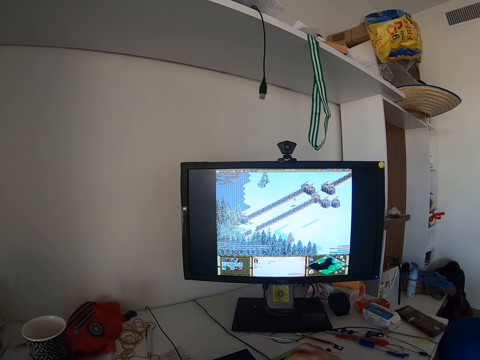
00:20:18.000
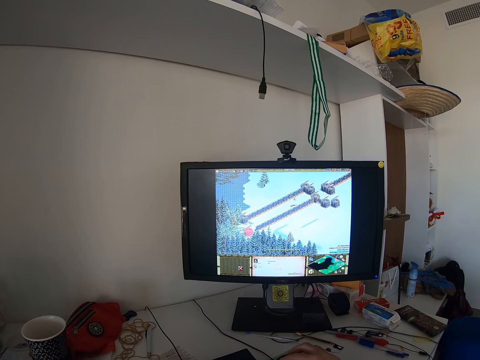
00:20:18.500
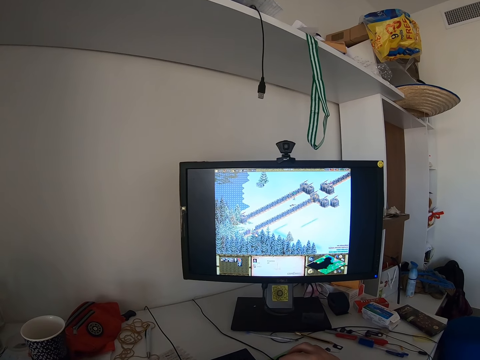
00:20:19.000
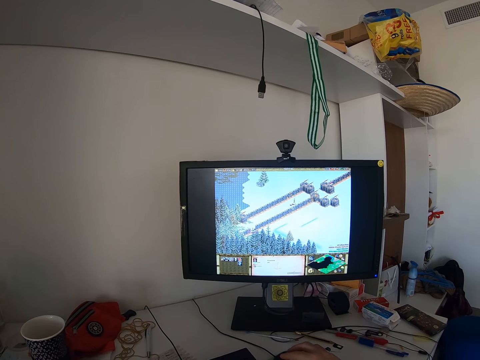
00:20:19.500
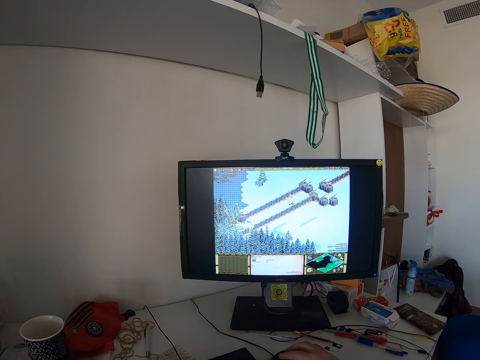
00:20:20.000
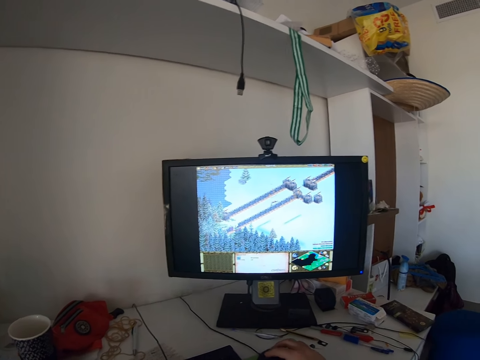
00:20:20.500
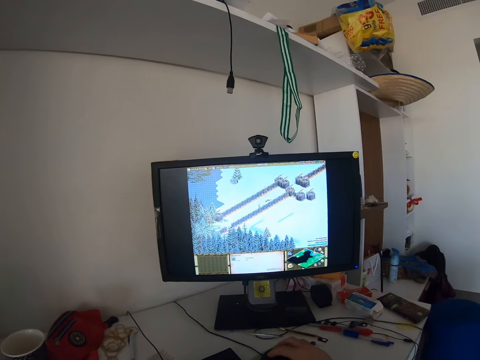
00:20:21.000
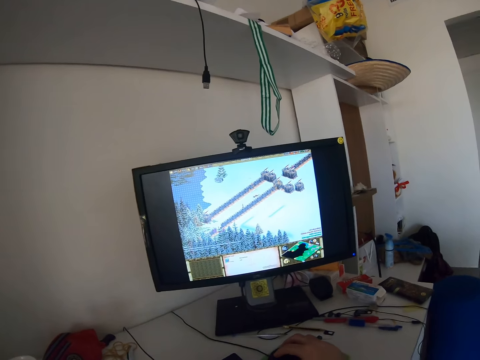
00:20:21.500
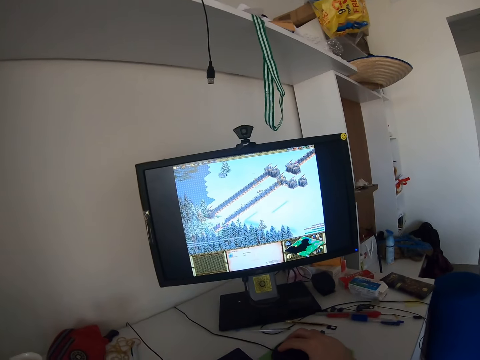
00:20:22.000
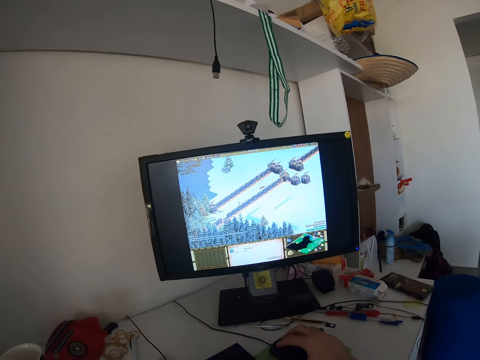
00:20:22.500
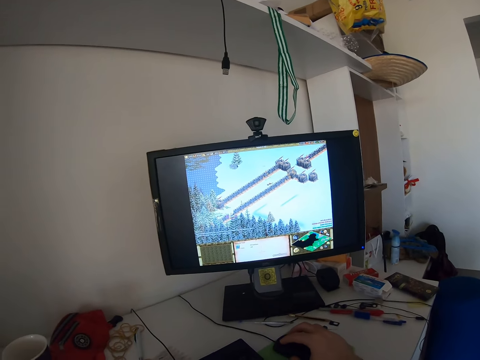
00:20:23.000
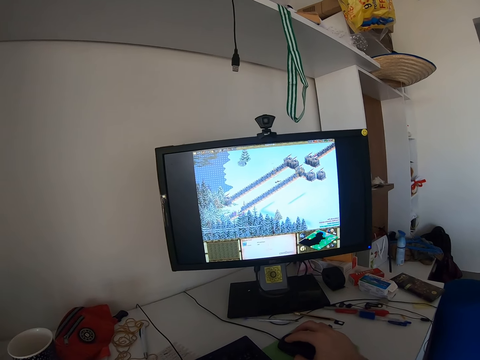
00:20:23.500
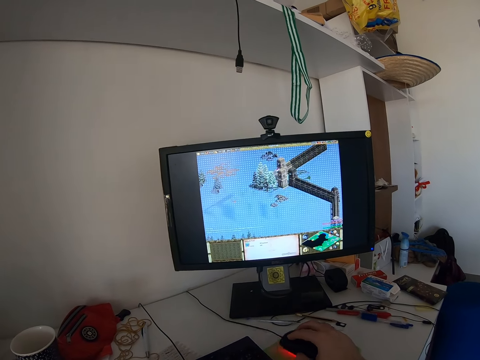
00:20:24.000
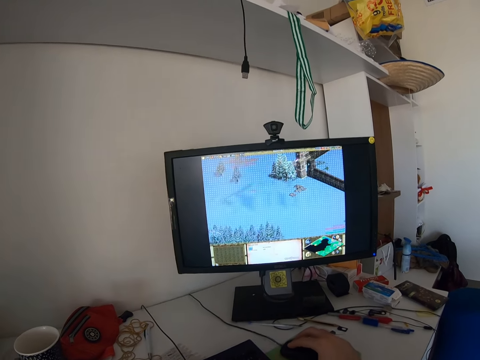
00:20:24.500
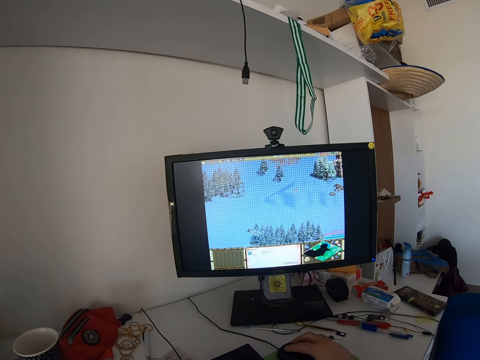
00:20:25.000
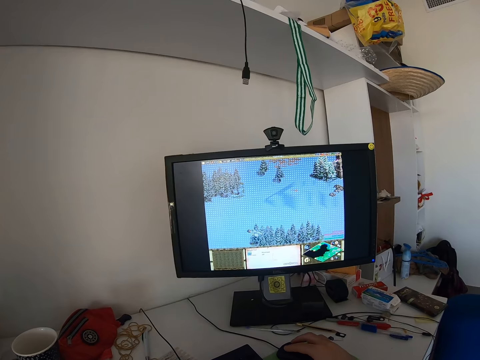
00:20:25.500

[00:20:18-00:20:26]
The camera wearer moves his body.

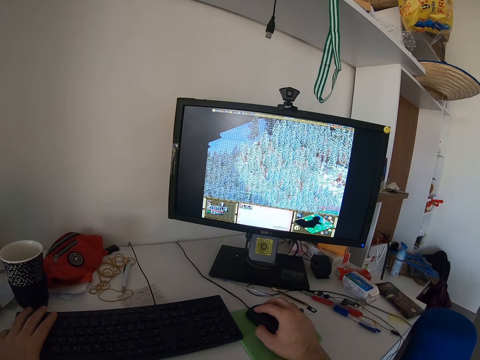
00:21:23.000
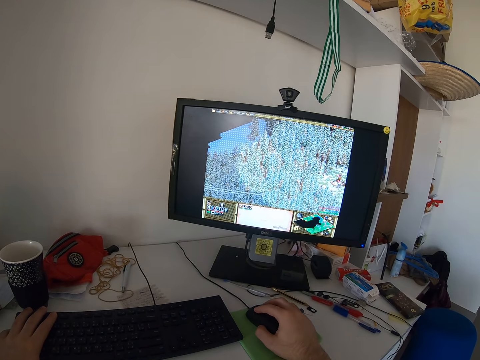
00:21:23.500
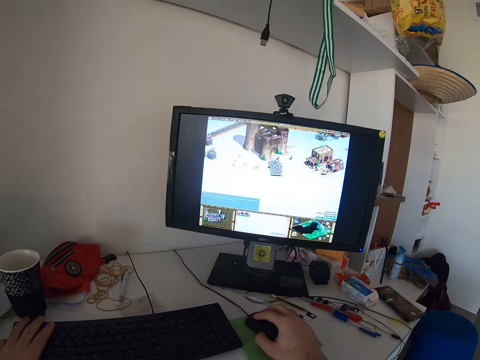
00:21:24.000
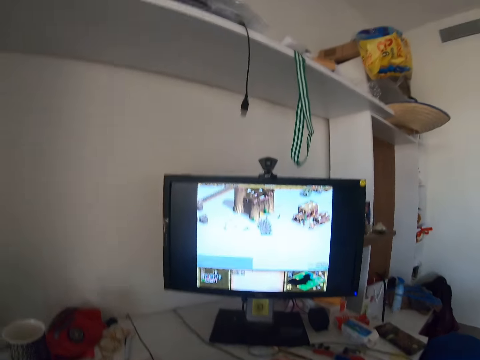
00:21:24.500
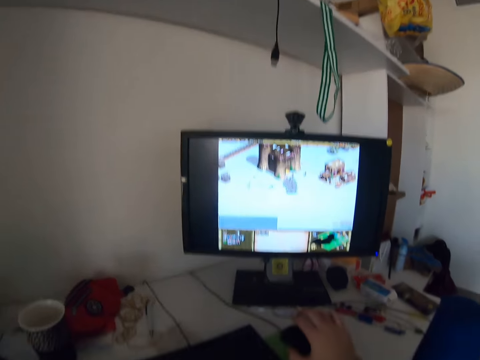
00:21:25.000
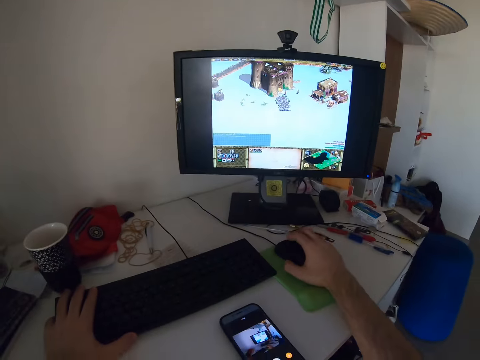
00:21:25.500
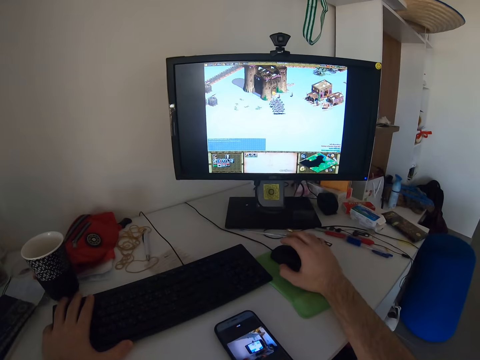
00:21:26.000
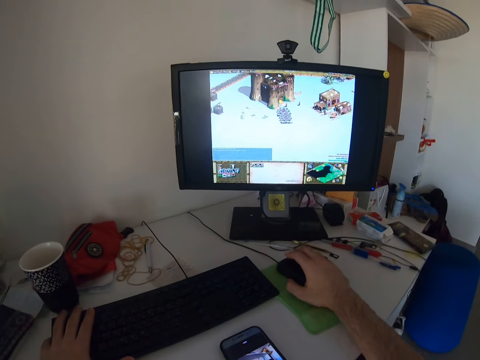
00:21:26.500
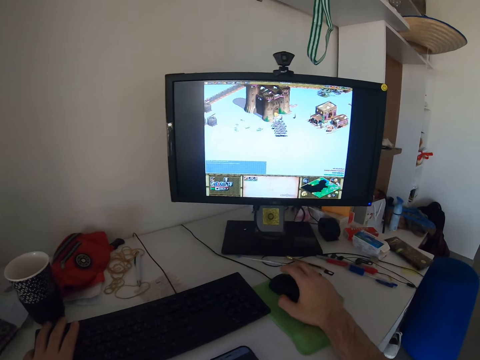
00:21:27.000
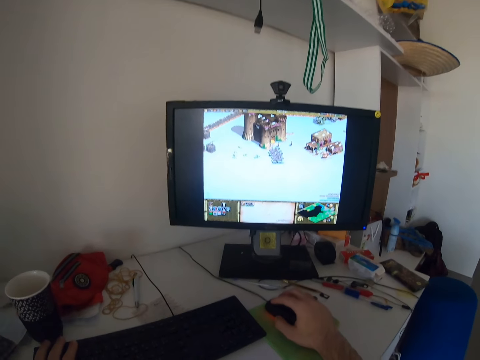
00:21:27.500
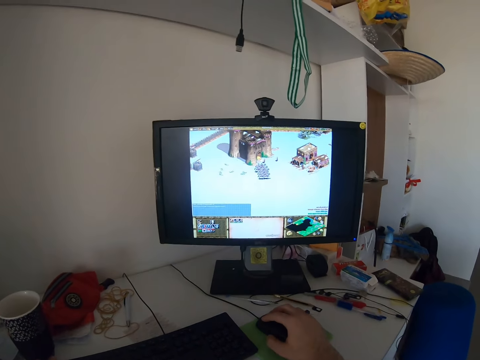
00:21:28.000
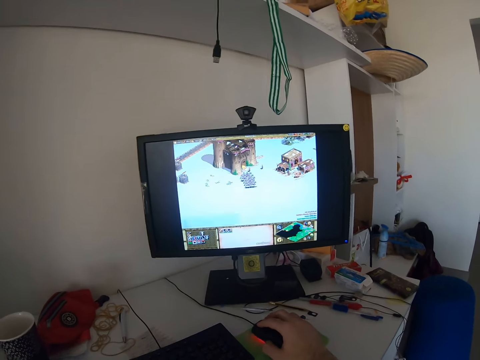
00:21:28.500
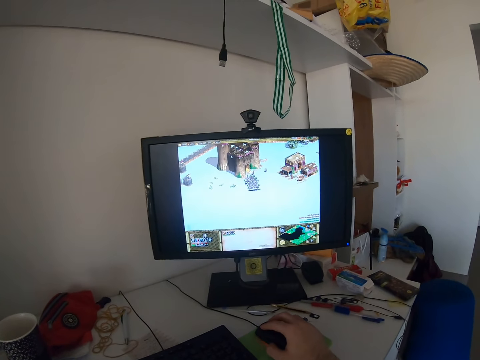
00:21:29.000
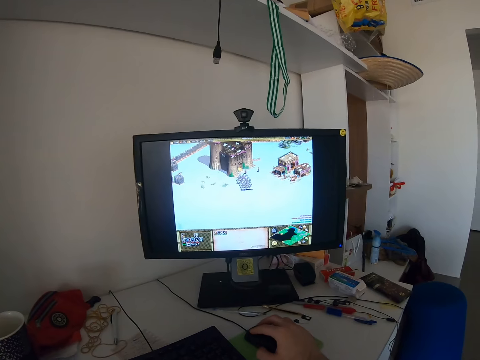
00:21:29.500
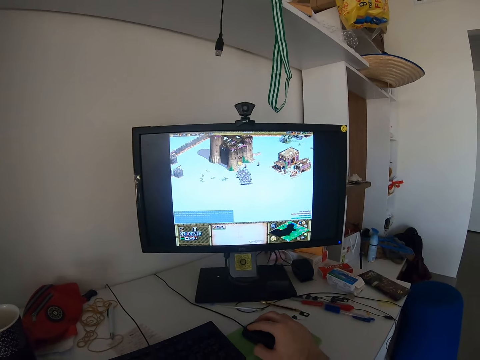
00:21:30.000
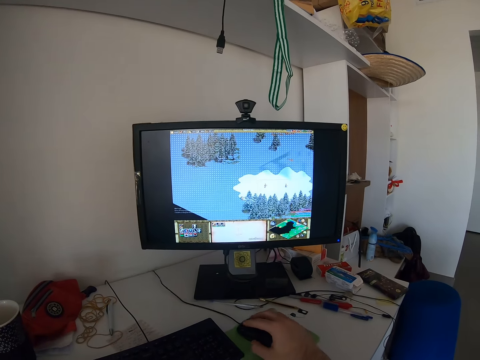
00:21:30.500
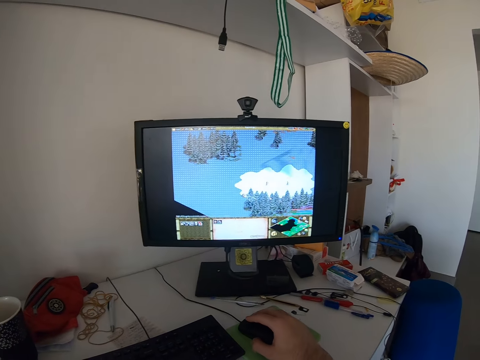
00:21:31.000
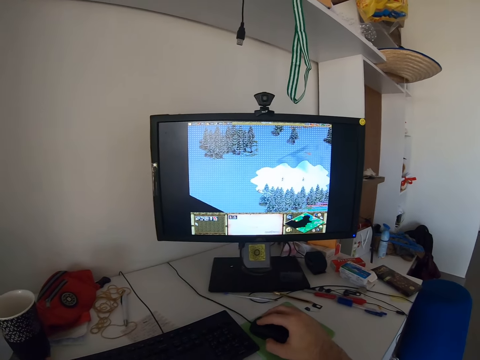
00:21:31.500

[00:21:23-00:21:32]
The camera wearer moves his body. He plays a game on the monitor with the mouse.

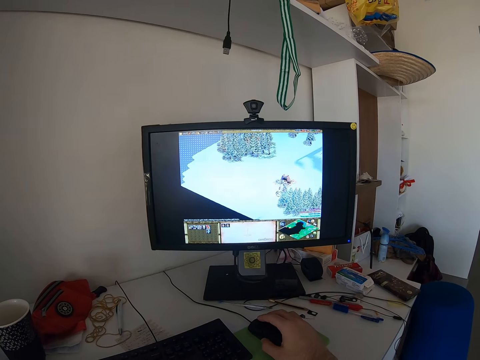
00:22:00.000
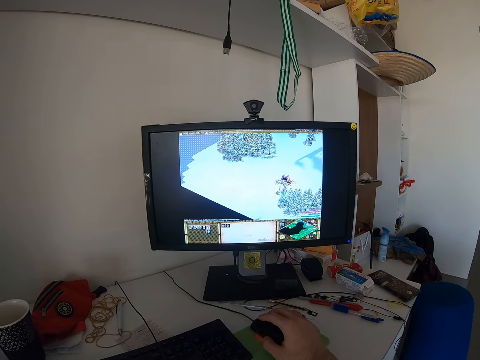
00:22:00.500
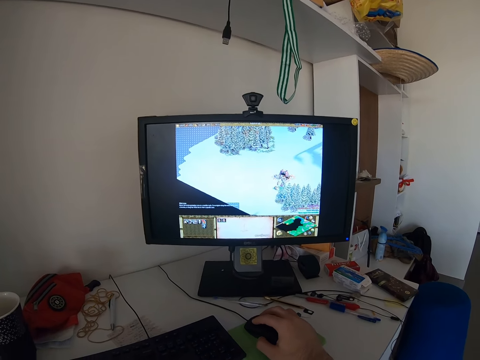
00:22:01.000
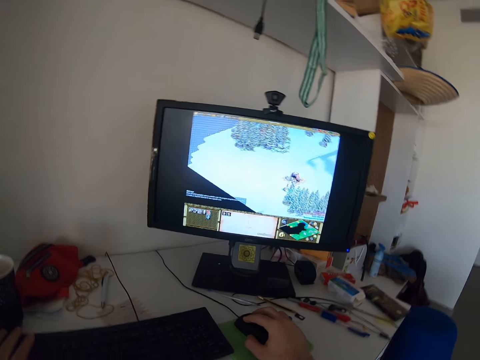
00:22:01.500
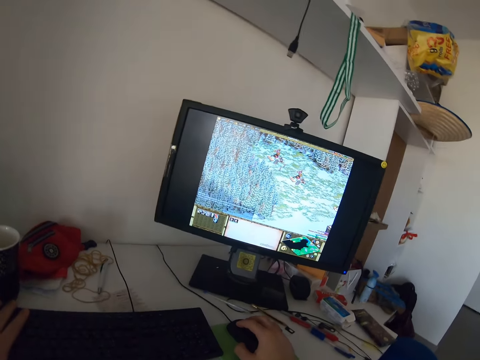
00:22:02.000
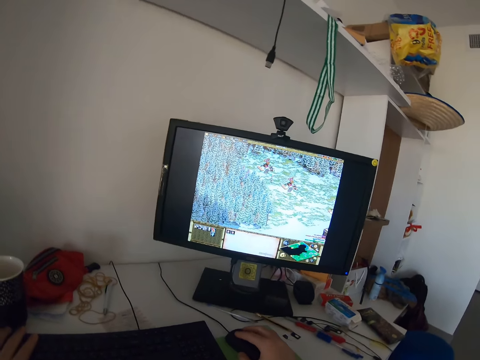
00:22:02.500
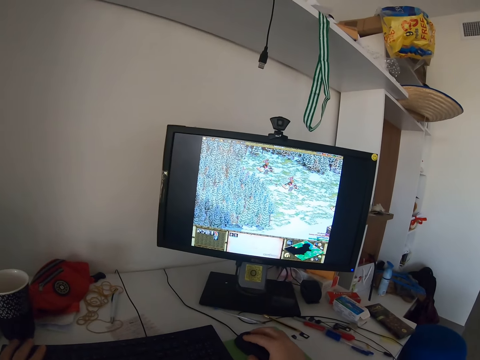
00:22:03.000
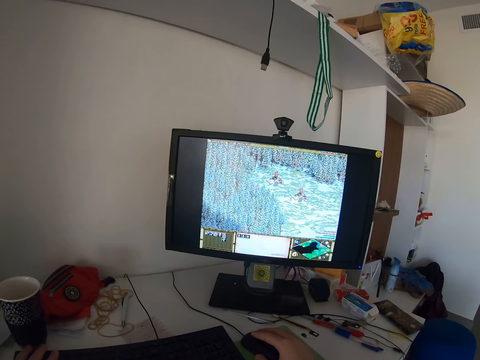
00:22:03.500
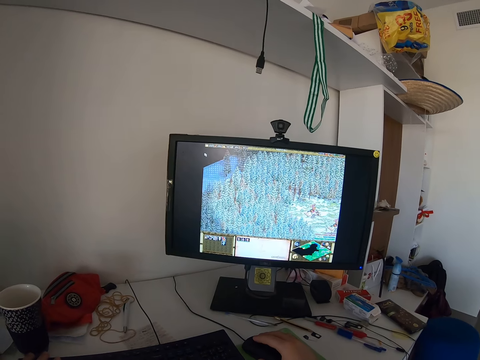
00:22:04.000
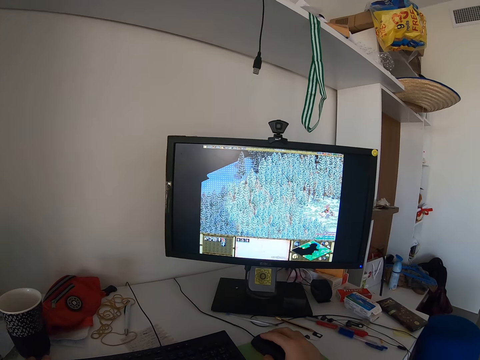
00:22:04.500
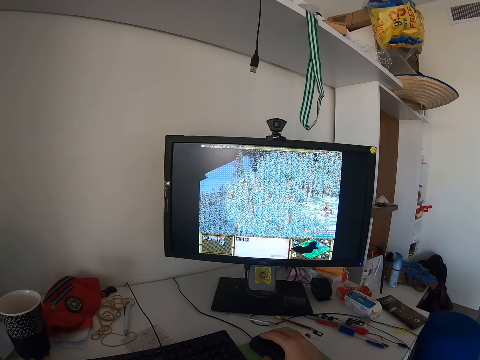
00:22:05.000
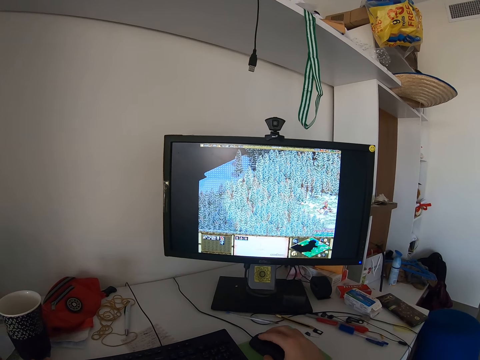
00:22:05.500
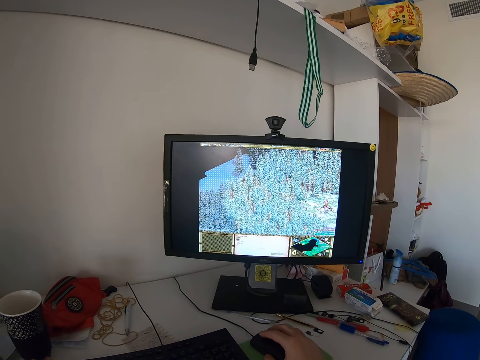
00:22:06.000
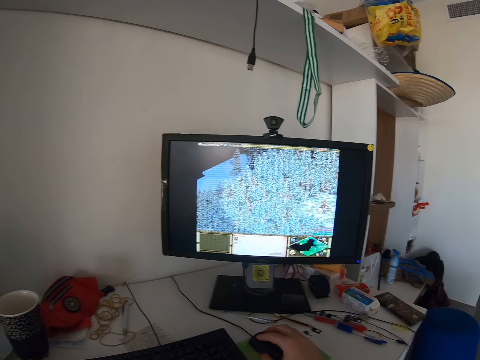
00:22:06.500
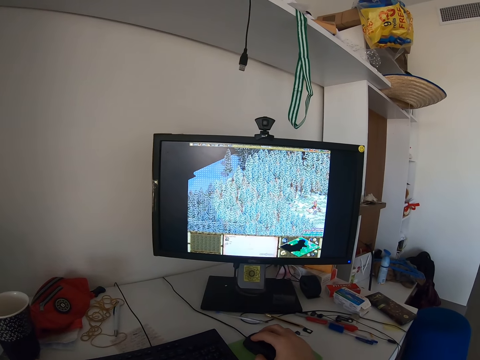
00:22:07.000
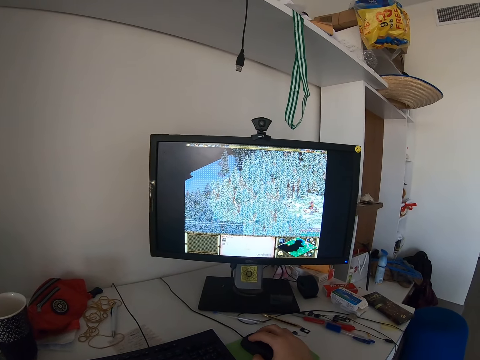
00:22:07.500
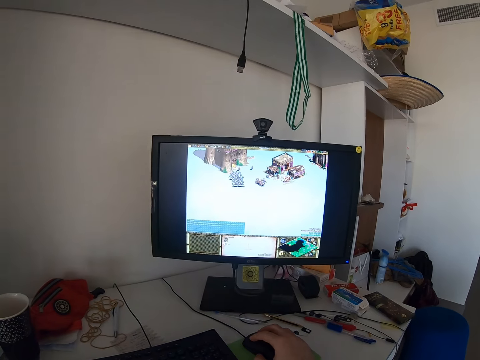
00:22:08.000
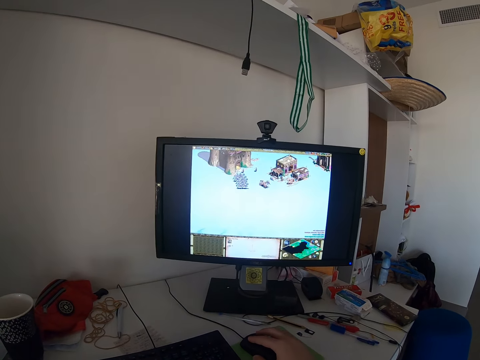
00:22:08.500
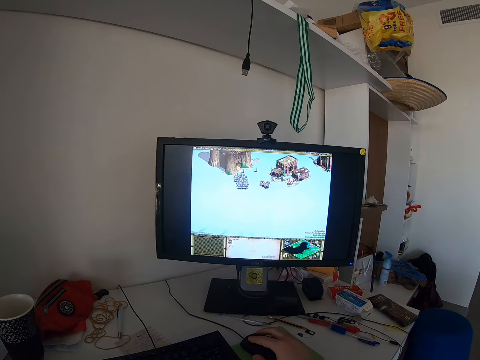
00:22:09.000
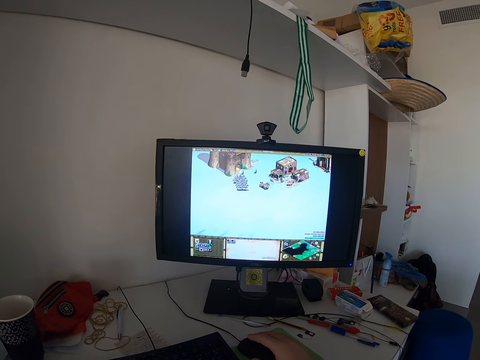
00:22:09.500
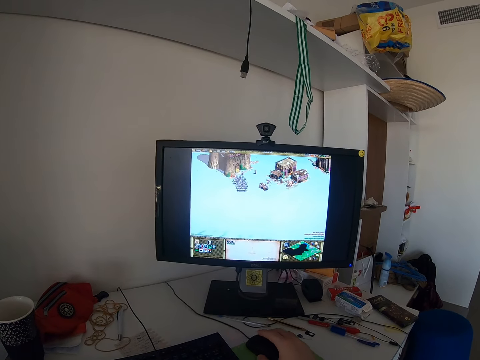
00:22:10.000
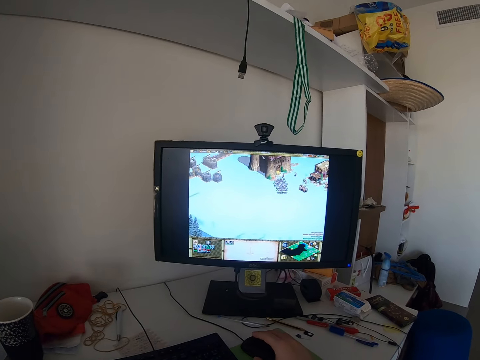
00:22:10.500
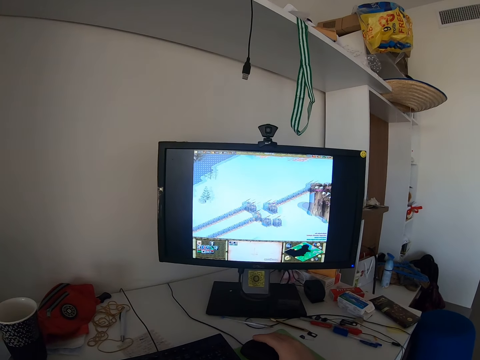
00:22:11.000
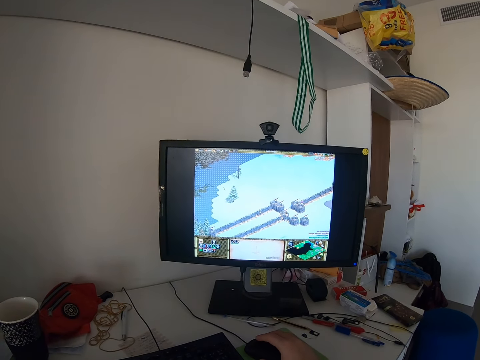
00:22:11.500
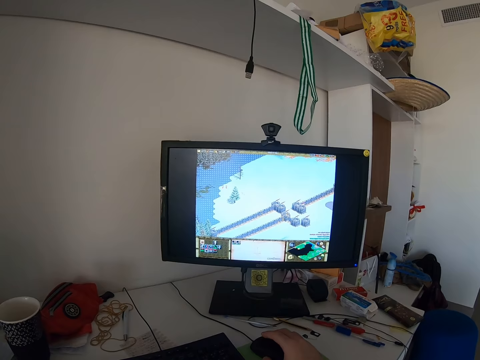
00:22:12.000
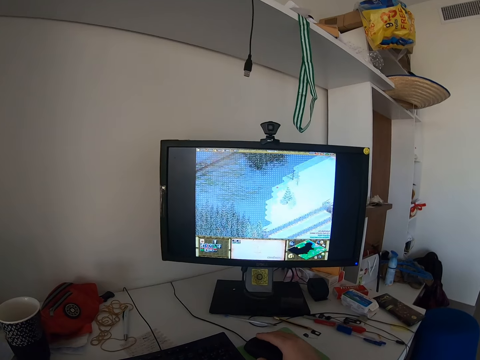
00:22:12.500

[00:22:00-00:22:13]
The camera wearer moves his body.
